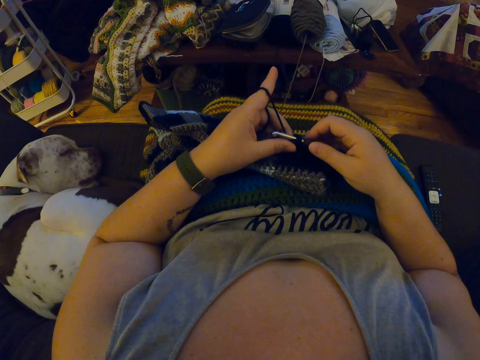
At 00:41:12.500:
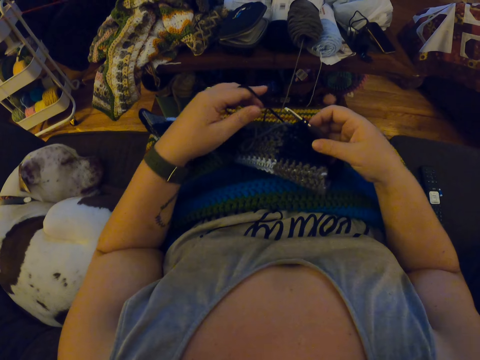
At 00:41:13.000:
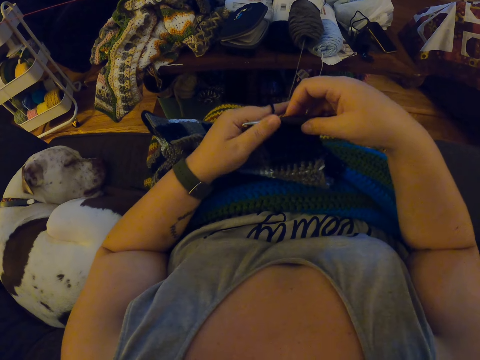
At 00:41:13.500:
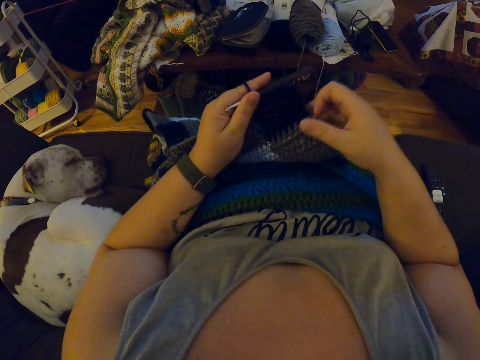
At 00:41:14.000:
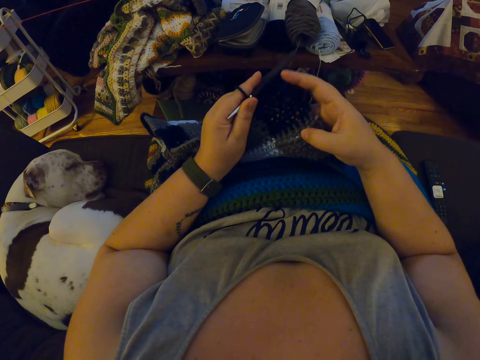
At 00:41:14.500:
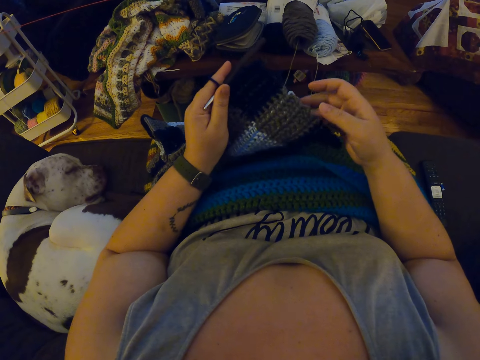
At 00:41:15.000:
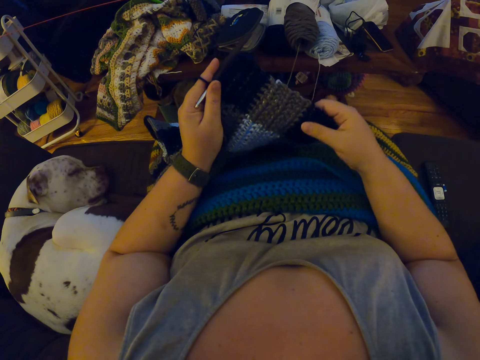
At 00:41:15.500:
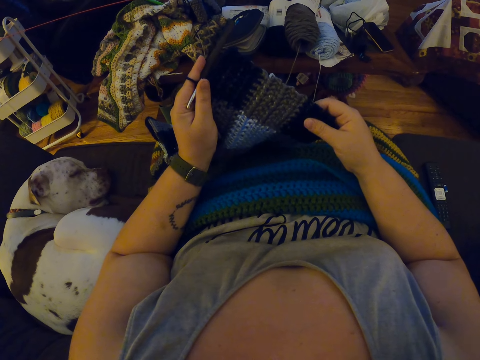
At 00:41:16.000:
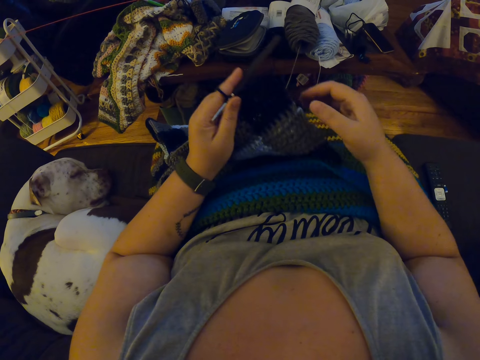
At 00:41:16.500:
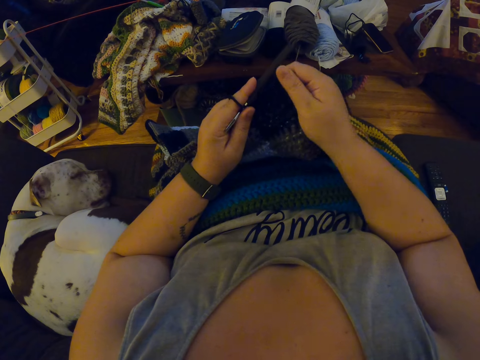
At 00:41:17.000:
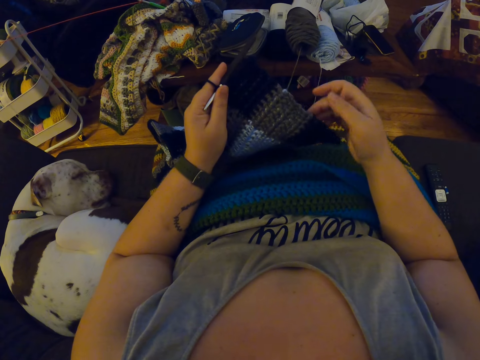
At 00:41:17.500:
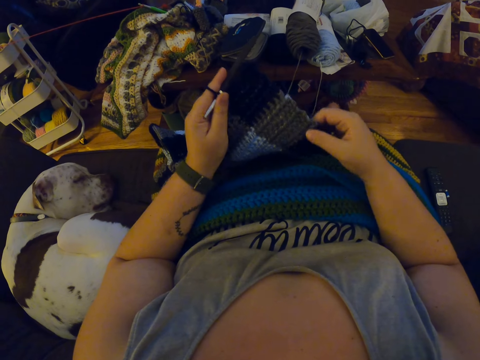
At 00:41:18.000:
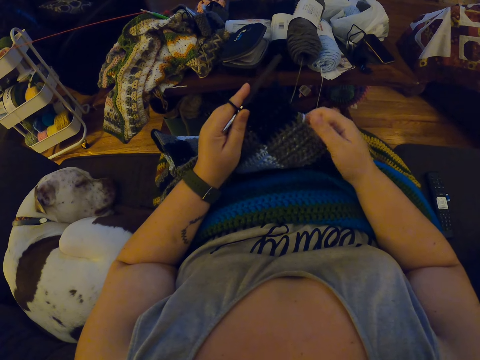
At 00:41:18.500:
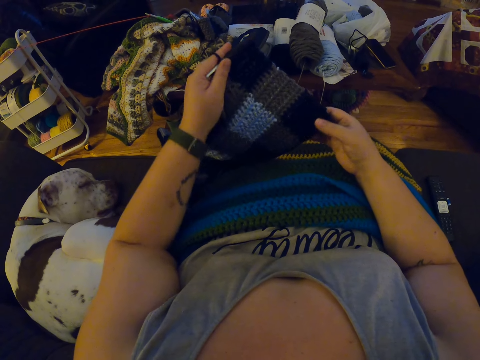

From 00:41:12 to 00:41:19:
The camera wearer adjusts the yarn and fabric.
